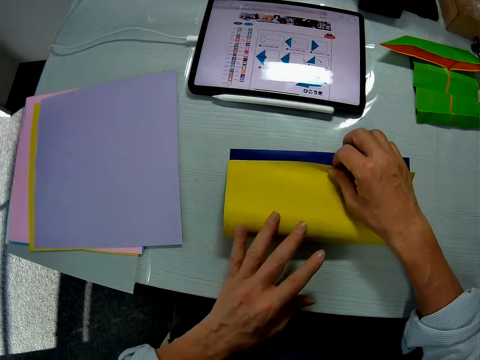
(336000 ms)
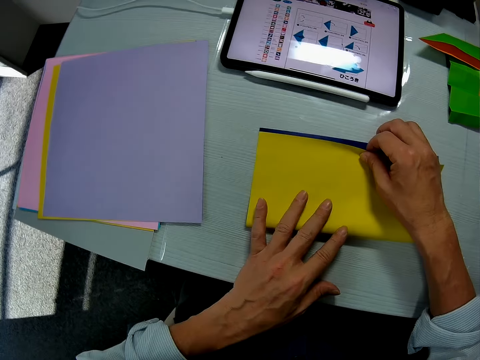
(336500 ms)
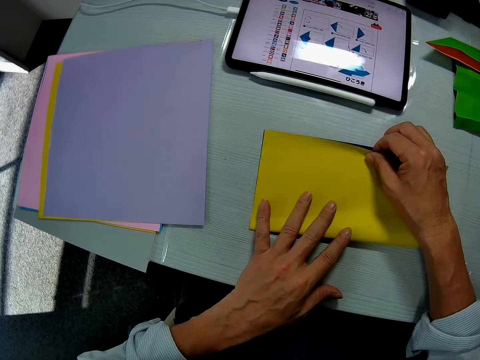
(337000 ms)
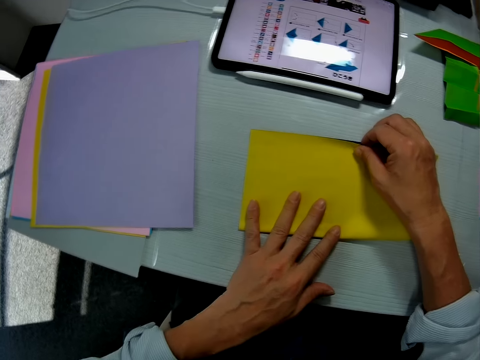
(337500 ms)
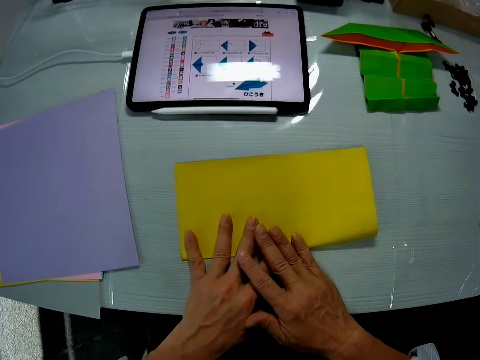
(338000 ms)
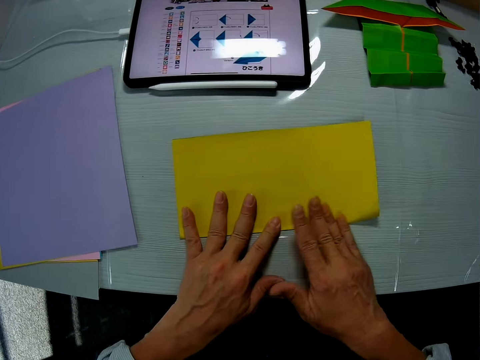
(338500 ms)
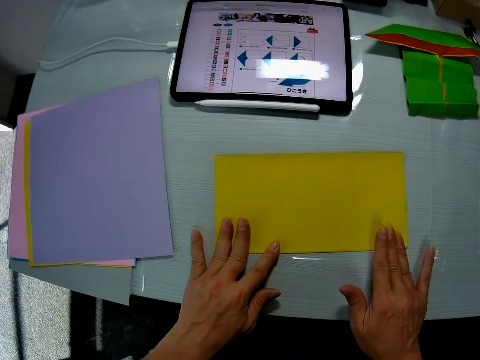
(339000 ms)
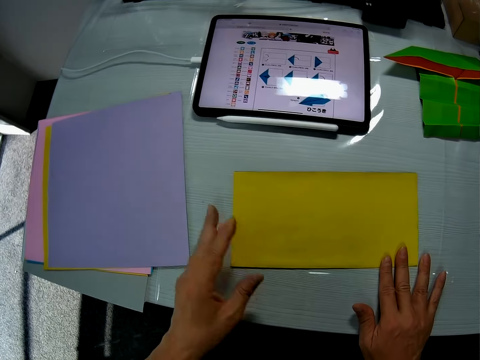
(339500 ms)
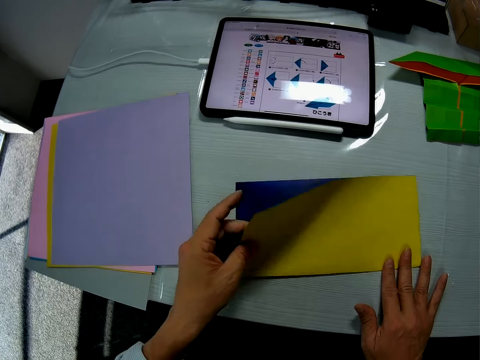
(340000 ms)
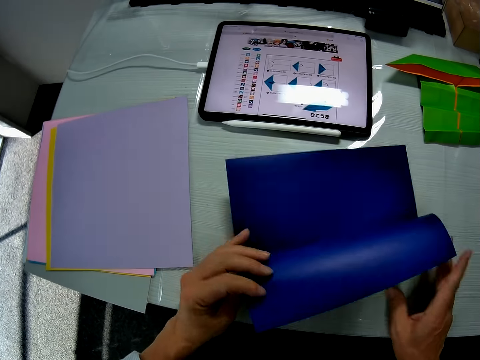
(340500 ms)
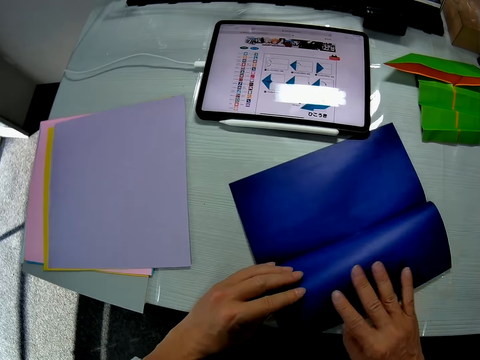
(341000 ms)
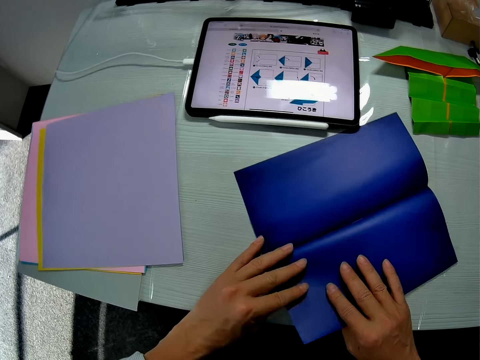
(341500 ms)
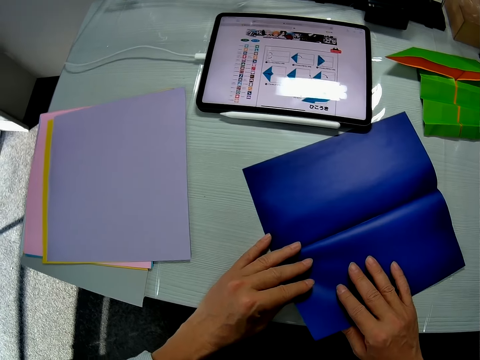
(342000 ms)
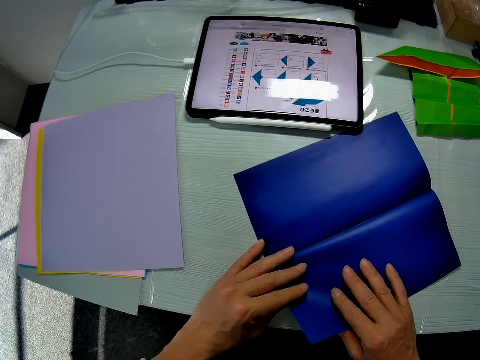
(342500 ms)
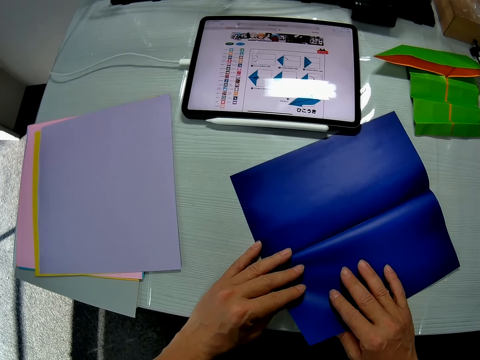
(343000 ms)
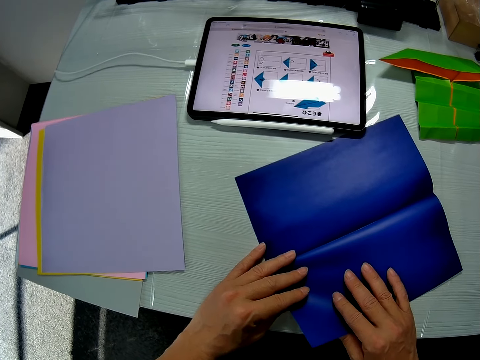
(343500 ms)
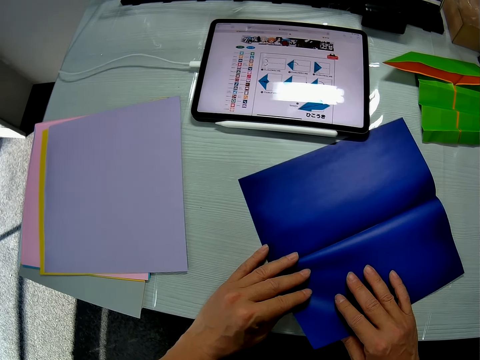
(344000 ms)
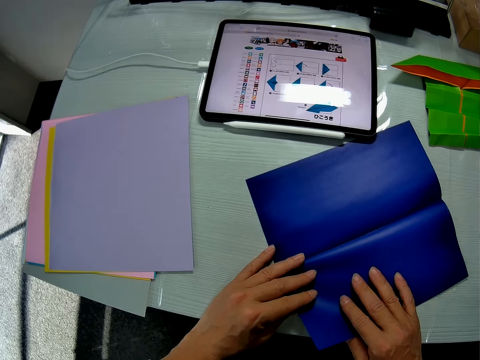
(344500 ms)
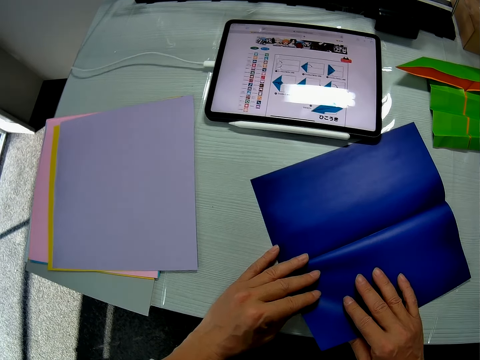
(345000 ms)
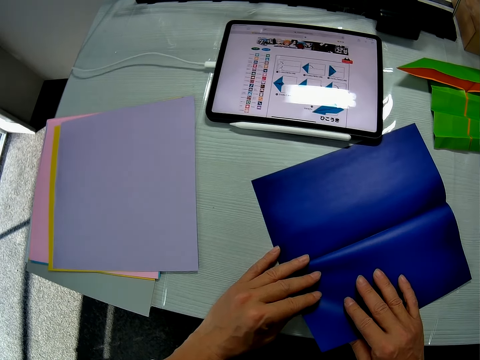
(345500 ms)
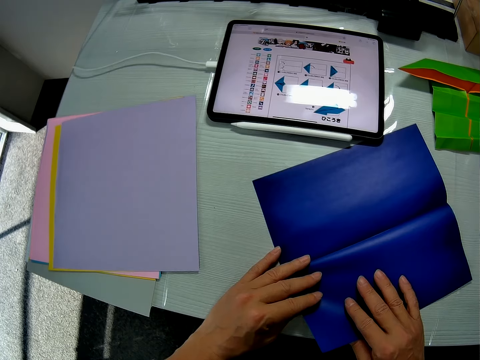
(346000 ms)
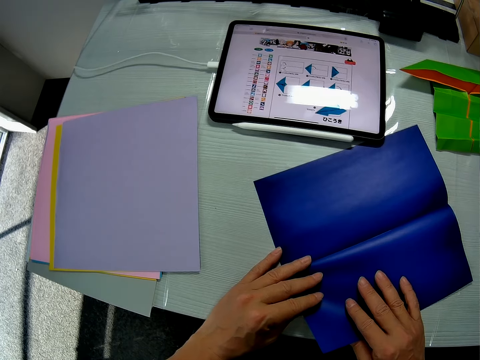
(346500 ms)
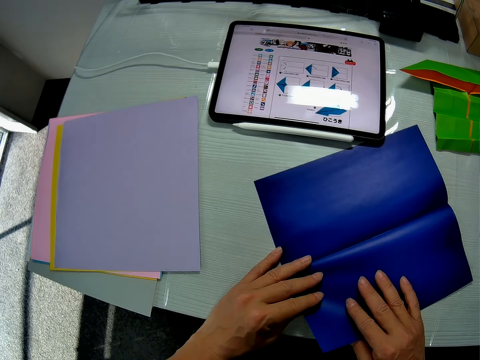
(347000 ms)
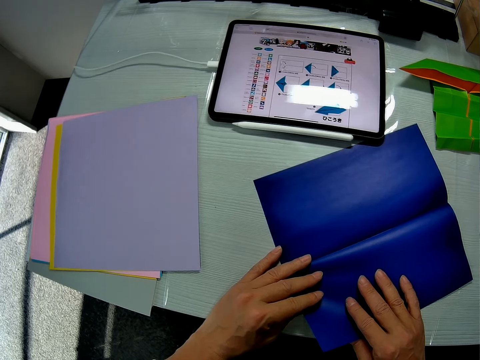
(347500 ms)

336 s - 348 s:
The camera wearer folds the paper. They craft with the colored paper on the table. They hold the paper. They look at the paper.

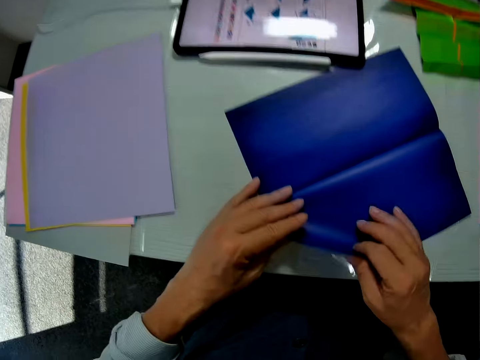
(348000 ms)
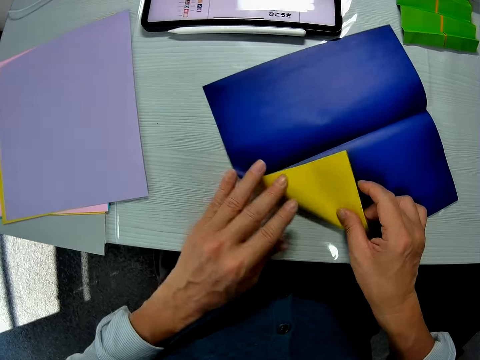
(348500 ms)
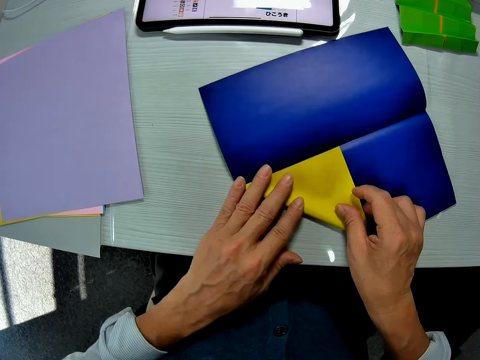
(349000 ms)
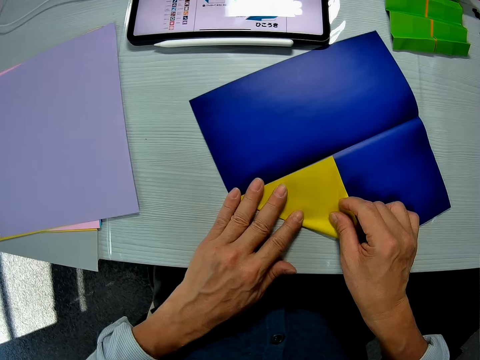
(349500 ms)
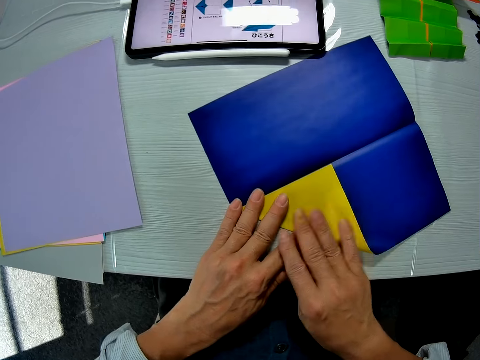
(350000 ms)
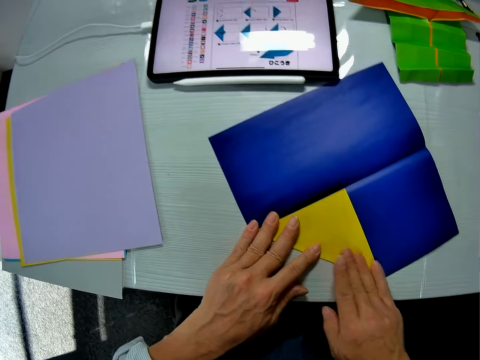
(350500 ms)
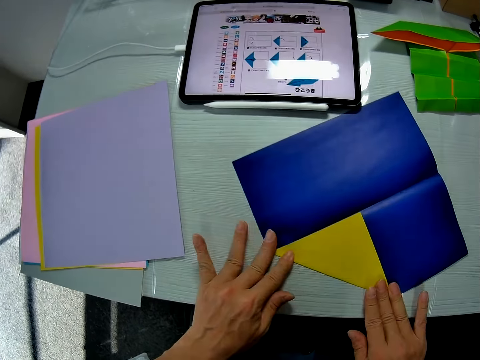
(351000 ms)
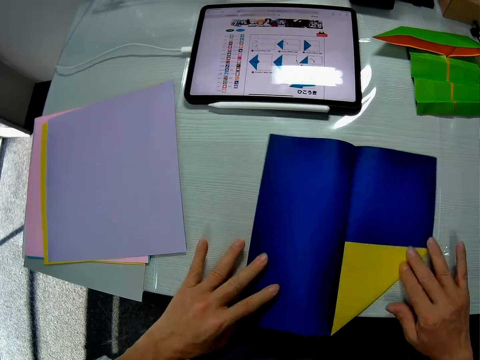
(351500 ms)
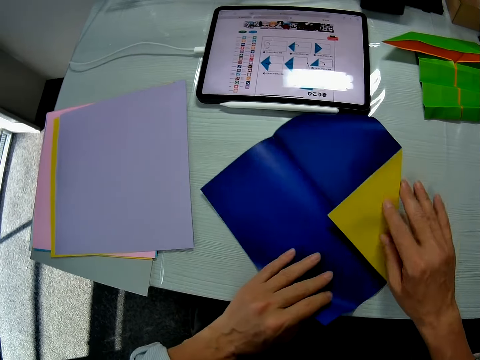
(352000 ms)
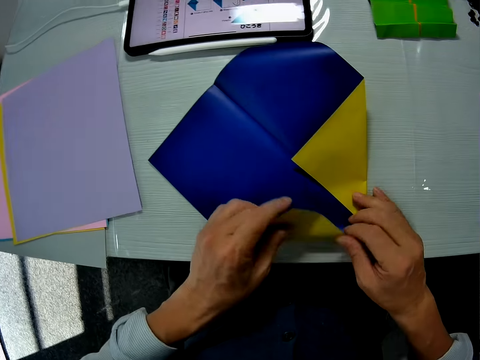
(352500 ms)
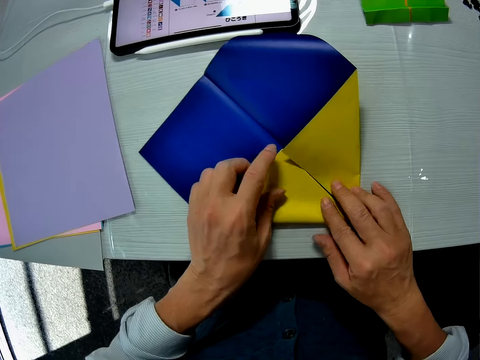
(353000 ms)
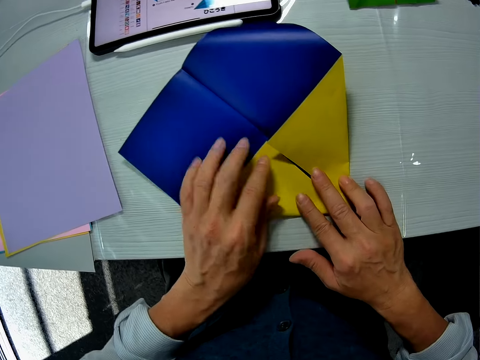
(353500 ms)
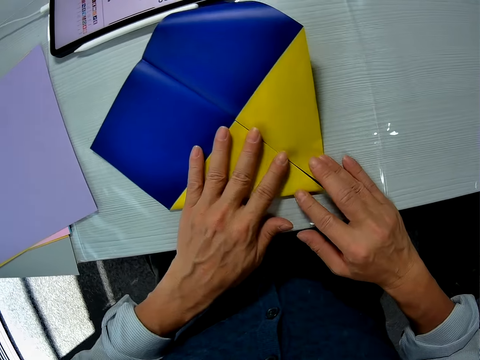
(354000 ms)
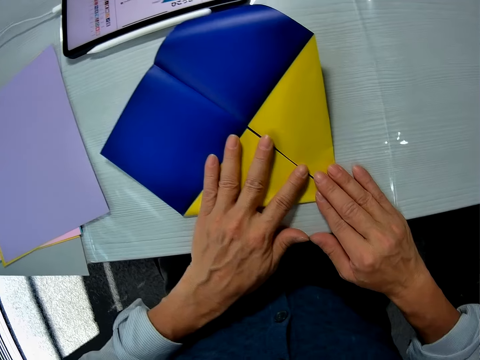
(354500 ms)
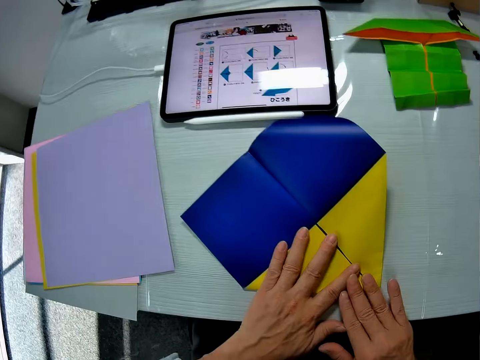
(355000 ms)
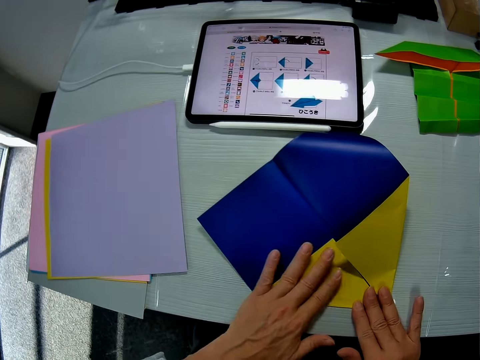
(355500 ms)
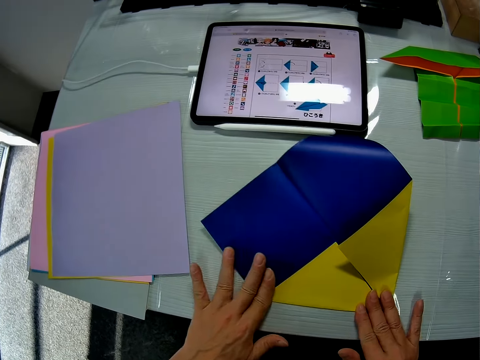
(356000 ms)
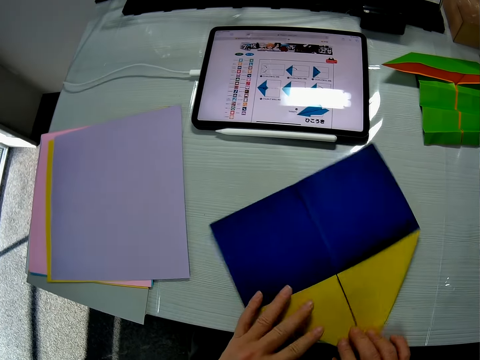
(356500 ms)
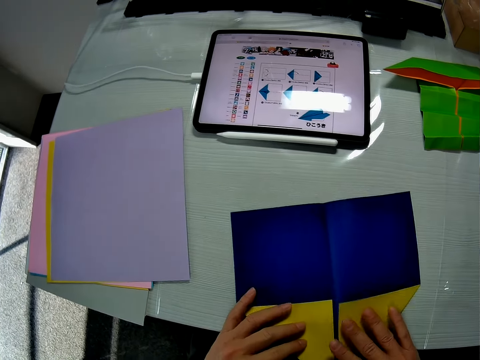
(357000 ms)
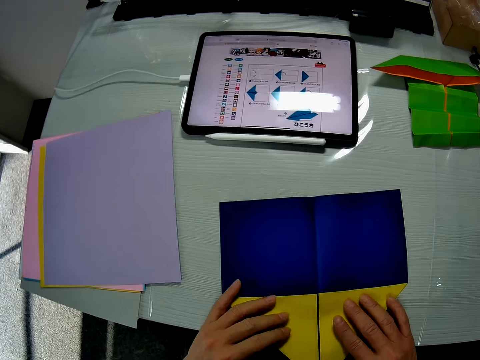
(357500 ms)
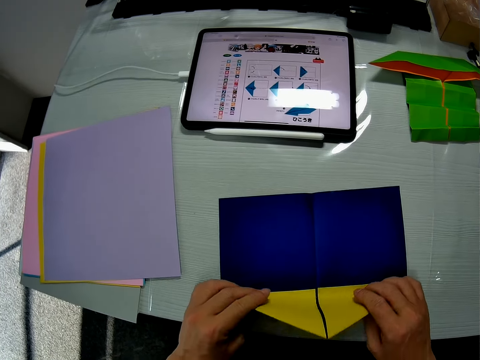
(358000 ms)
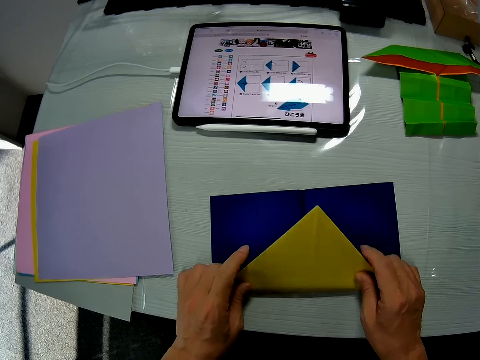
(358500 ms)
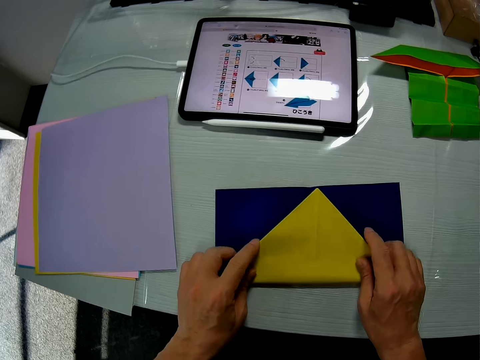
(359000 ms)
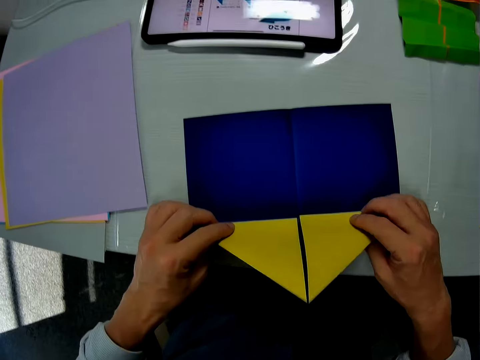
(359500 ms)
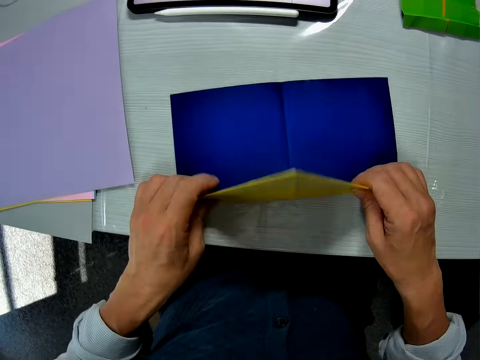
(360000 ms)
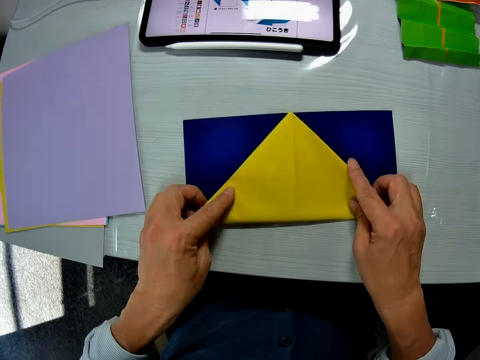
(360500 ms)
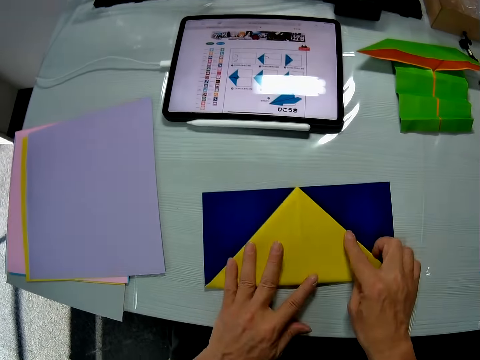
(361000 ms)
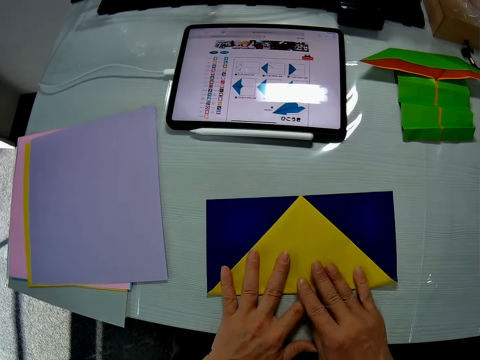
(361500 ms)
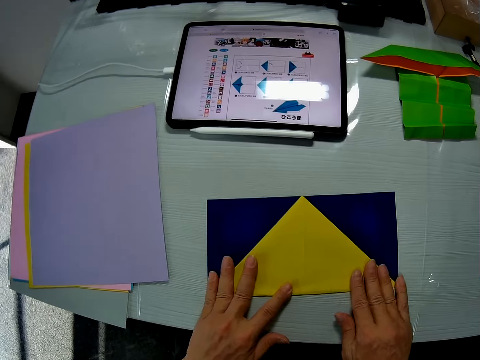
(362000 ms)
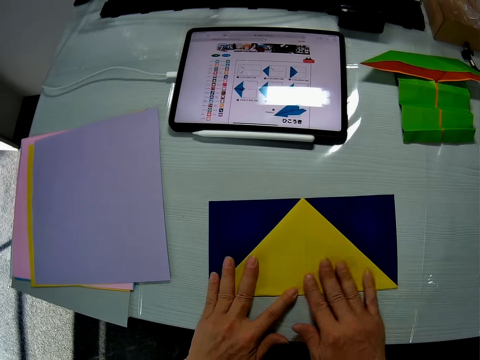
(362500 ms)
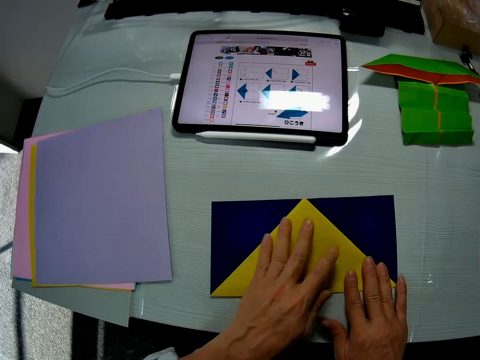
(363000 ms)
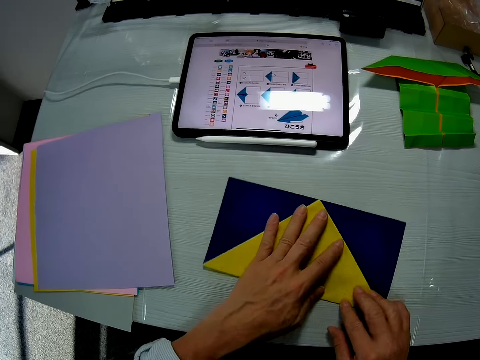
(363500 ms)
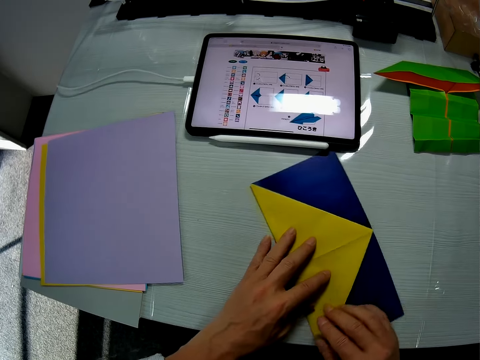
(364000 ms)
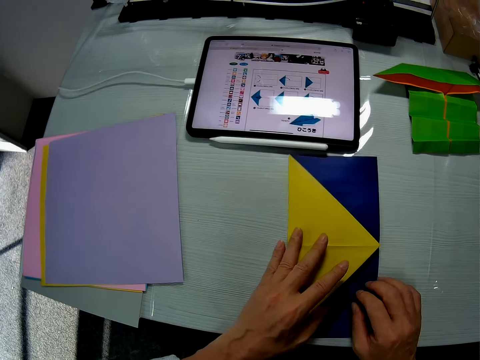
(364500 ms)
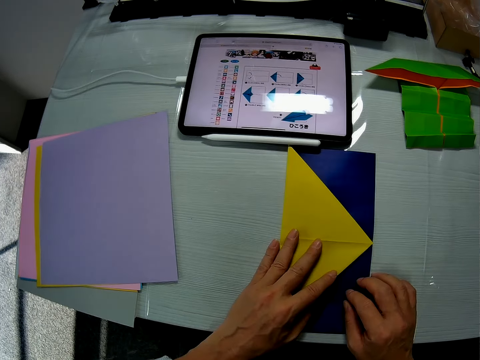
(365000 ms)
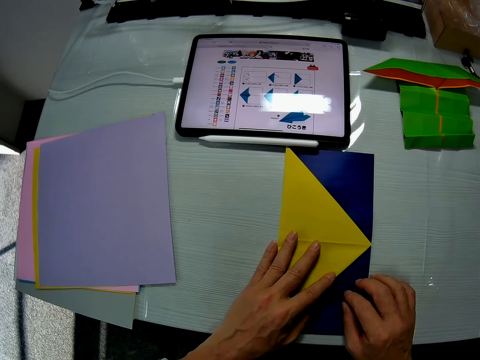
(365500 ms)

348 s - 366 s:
The camera wearer folds the paper. They turn the paper. They fold the paper. They turn the paper.
